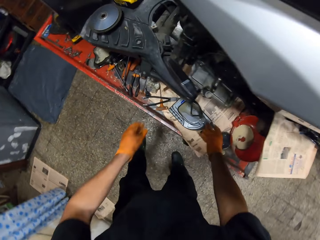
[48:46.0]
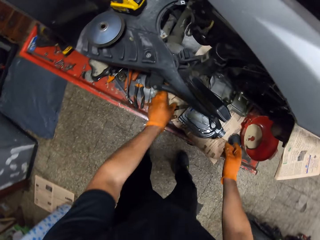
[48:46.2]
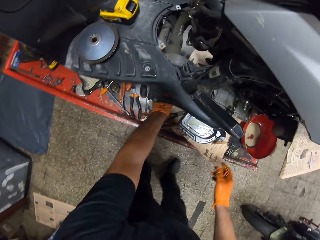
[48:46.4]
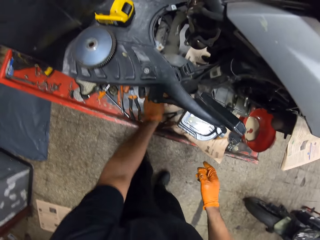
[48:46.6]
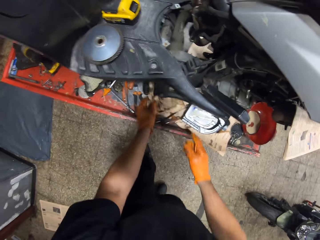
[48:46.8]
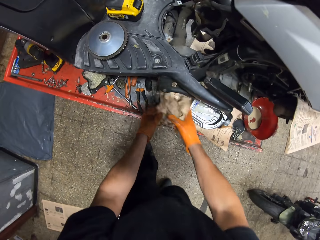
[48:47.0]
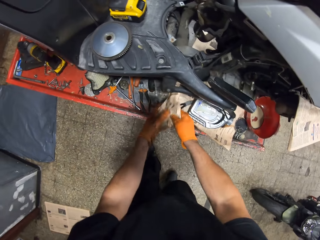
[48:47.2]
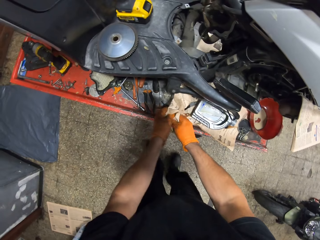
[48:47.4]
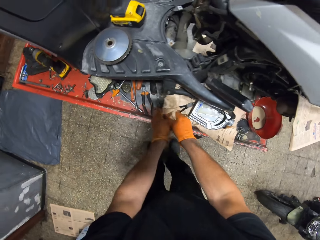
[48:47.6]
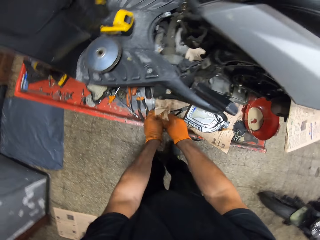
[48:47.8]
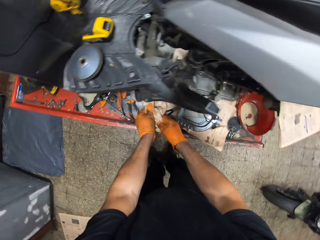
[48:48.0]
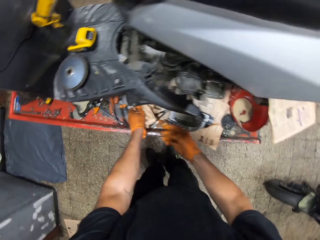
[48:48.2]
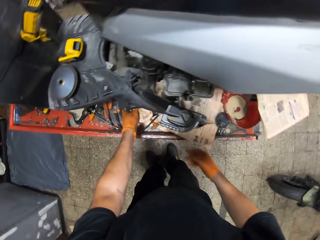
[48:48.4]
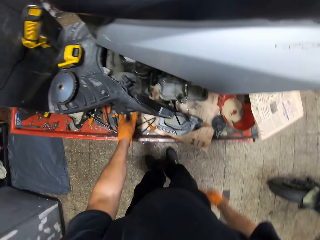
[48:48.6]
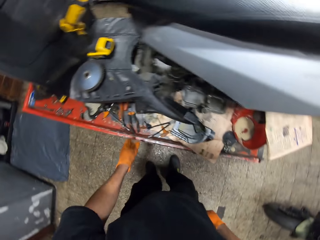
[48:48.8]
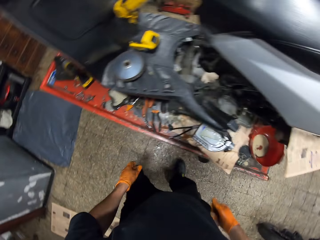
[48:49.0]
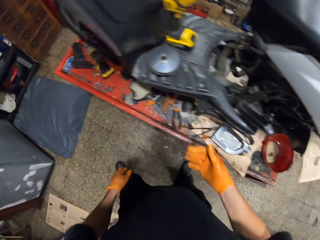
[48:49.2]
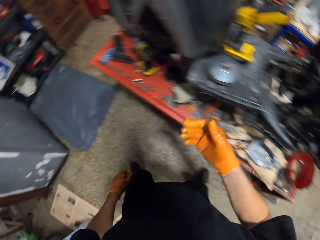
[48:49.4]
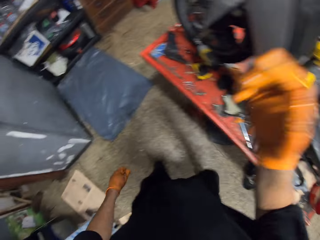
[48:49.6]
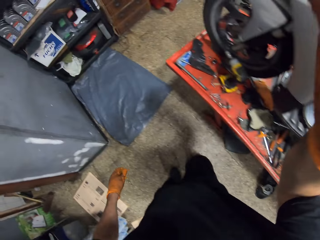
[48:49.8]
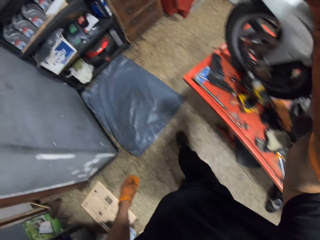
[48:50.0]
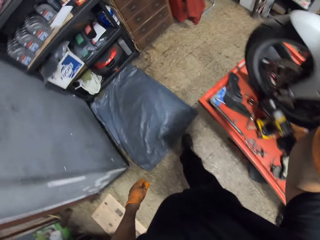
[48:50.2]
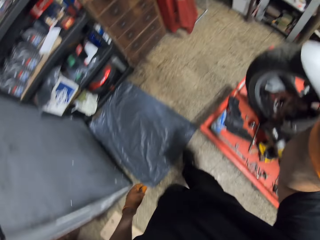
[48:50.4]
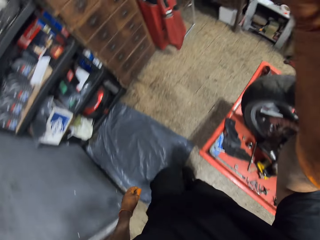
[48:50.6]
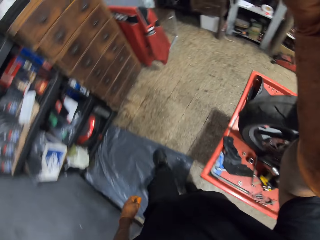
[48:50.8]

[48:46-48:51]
The camera wearer puts the lubricant container on the workshop lift table with his gloved right hand. He picks up a paper under the scooter with his gloved left hand. He cleans both gloved hands with the paper. He drops the paper on the workshop lift table with his gloved left hand. He moves to a spot in the workshop. He raises his gloved right hand. He adjusts the camera with his gloved right hand.
